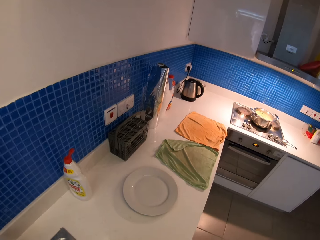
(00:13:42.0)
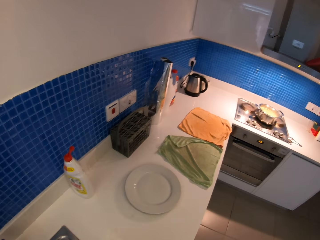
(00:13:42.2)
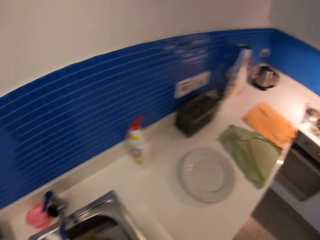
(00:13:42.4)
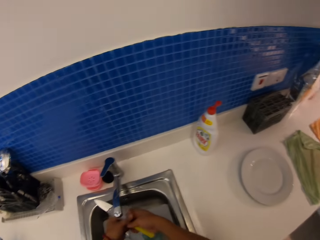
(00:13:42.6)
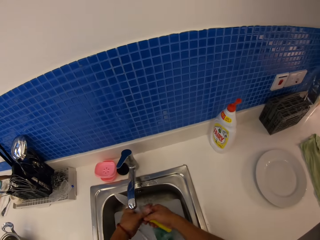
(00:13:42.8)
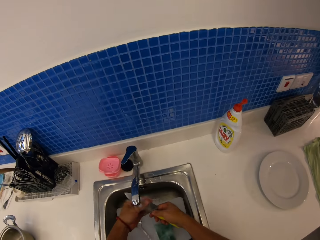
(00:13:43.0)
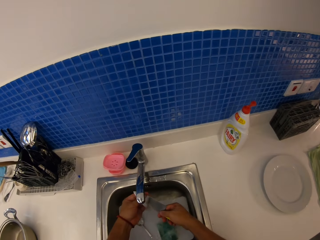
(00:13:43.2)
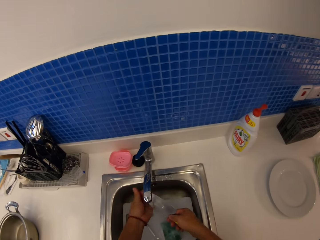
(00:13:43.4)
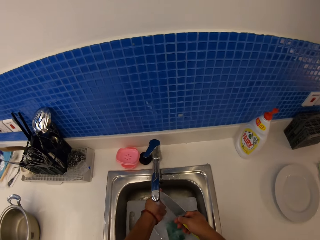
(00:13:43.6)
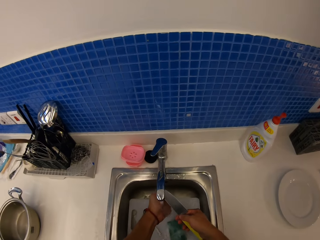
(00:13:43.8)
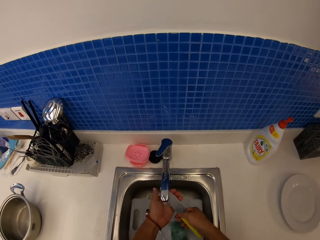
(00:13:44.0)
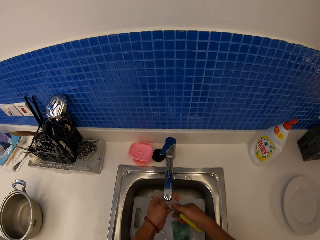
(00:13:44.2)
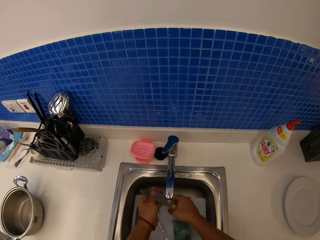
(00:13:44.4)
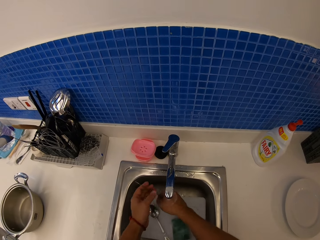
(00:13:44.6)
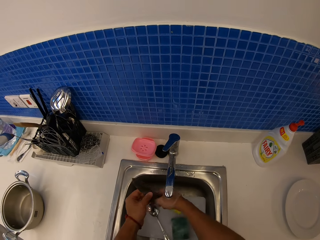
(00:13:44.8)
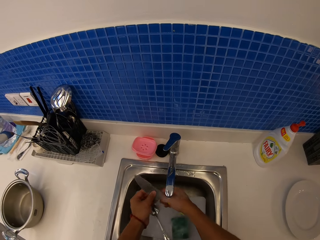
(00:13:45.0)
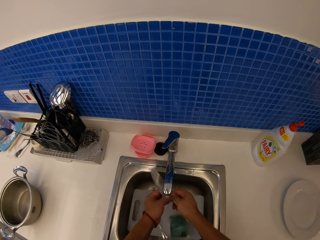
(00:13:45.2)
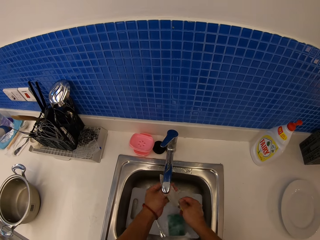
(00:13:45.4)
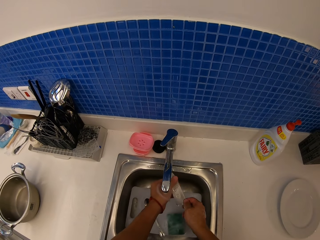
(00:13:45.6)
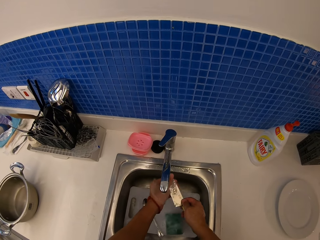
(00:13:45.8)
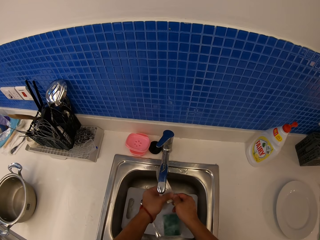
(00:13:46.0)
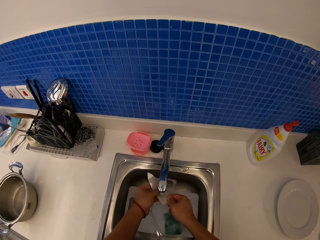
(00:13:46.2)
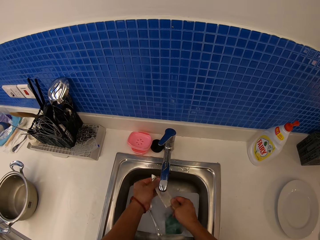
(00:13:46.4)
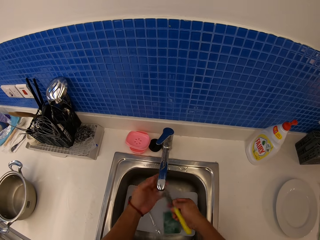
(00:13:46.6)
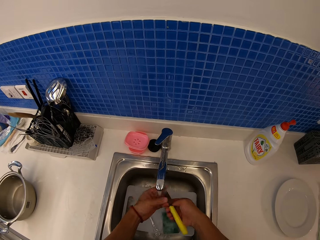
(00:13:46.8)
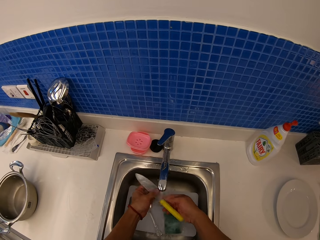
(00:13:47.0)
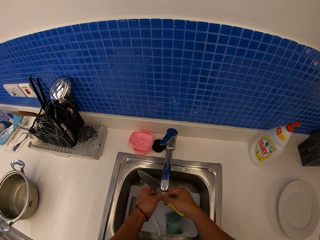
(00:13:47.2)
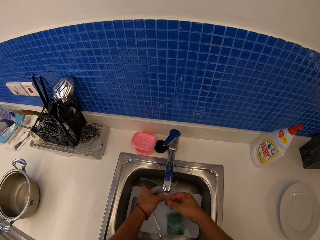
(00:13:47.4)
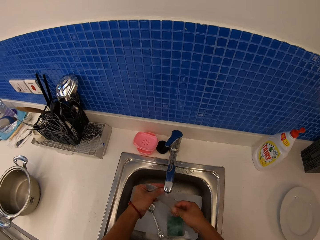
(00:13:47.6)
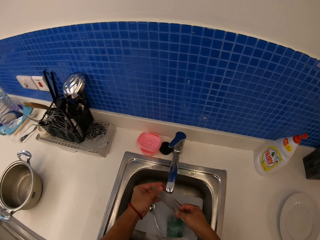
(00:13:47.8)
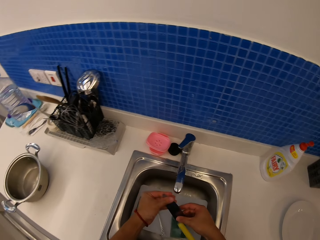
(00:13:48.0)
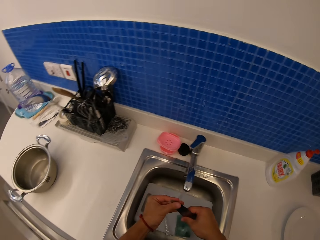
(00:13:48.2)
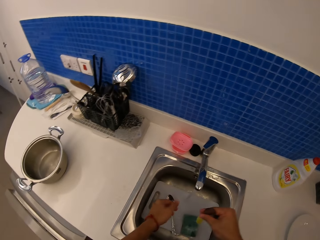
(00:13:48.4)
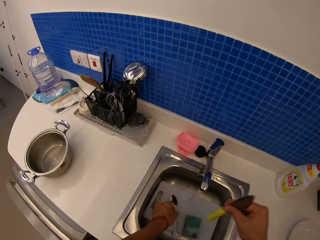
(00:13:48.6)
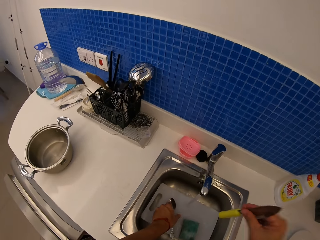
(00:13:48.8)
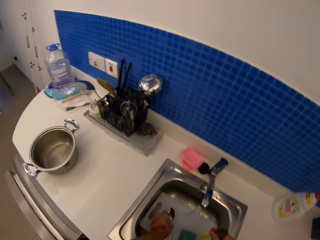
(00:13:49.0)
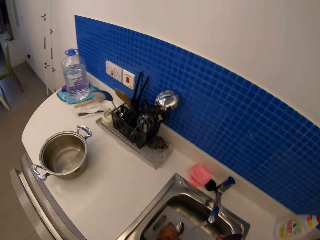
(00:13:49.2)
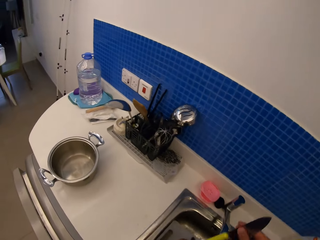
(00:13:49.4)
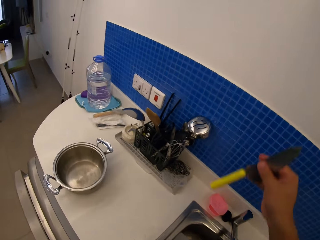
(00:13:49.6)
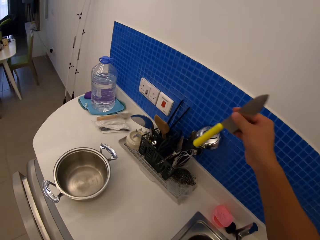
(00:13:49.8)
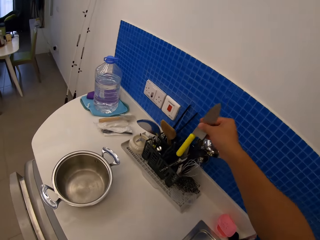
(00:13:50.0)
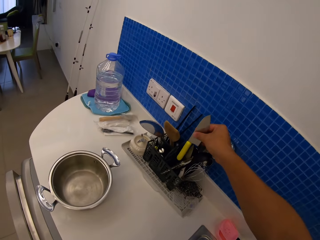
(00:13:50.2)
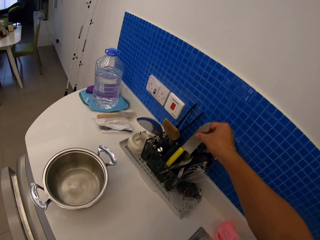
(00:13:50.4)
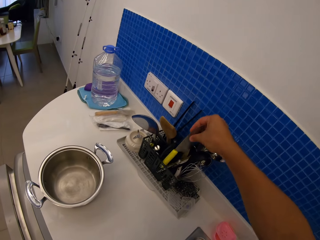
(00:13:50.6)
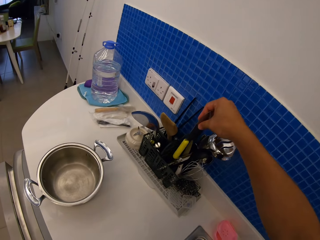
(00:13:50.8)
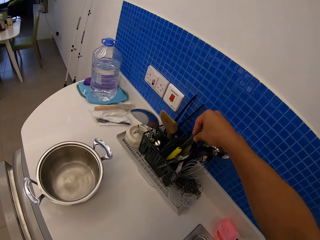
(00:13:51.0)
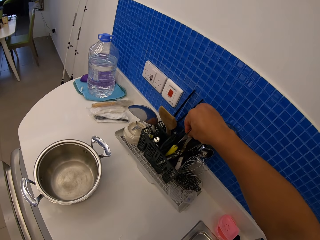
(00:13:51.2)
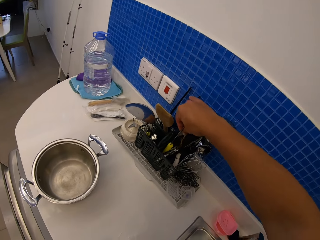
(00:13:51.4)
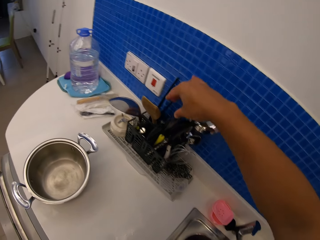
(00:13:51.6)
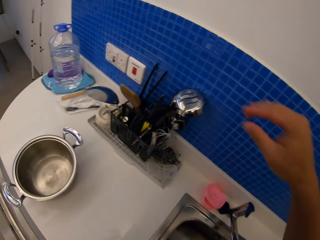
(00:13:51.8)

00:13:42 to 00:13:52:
The camera wearer puts the knife in the utensils rack.

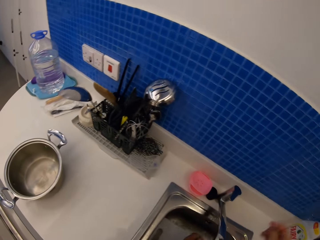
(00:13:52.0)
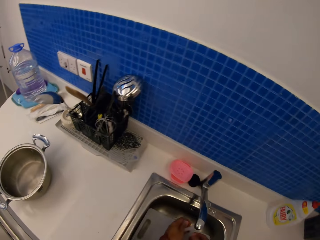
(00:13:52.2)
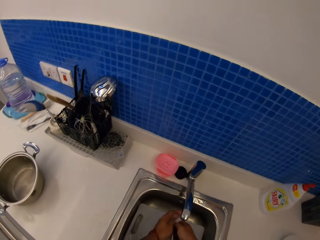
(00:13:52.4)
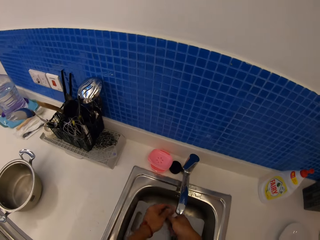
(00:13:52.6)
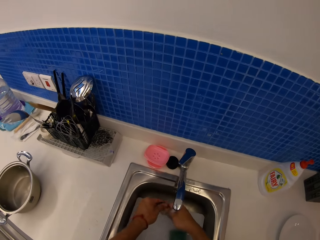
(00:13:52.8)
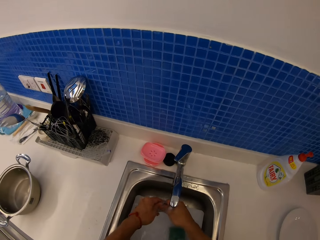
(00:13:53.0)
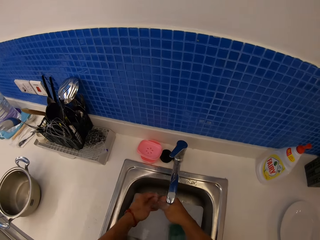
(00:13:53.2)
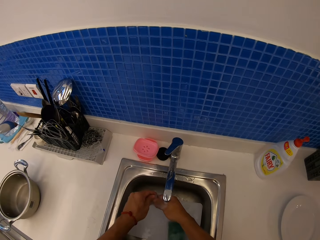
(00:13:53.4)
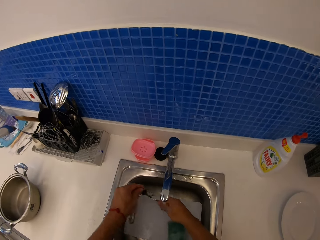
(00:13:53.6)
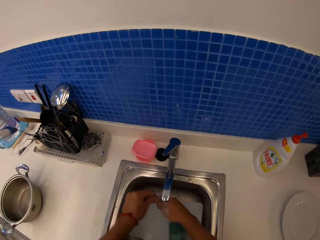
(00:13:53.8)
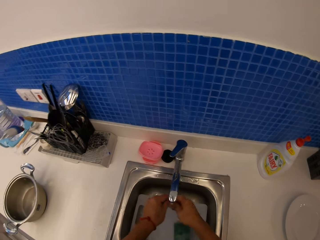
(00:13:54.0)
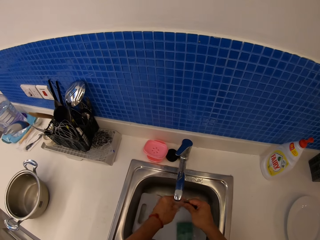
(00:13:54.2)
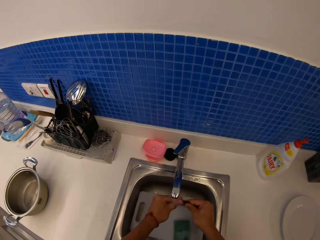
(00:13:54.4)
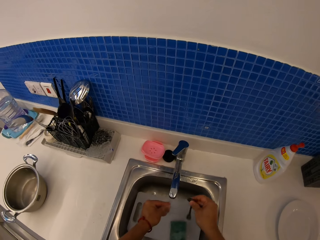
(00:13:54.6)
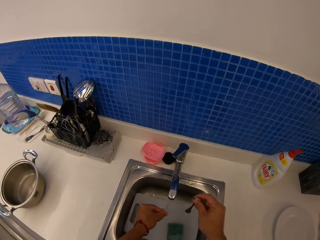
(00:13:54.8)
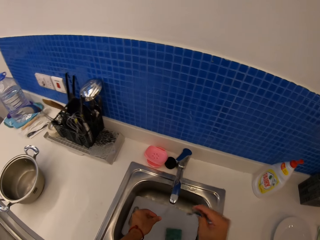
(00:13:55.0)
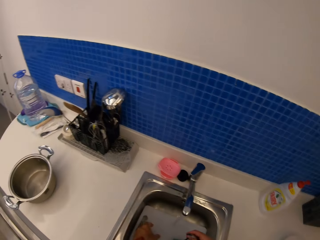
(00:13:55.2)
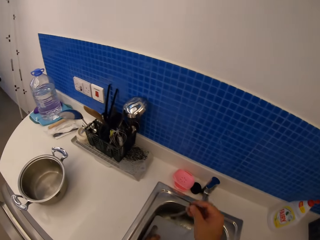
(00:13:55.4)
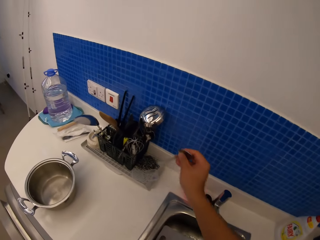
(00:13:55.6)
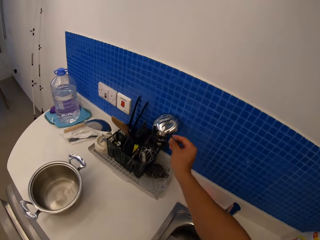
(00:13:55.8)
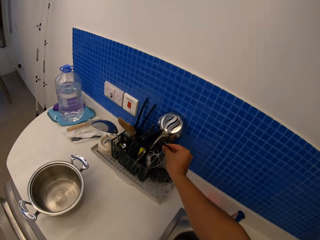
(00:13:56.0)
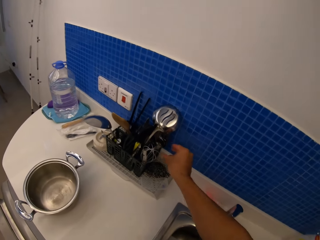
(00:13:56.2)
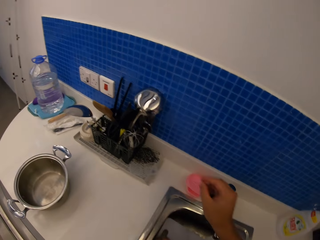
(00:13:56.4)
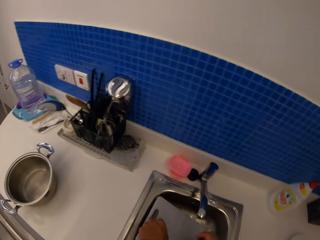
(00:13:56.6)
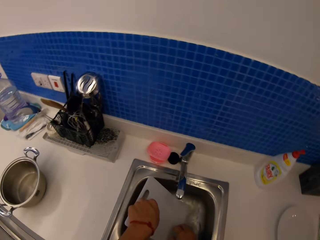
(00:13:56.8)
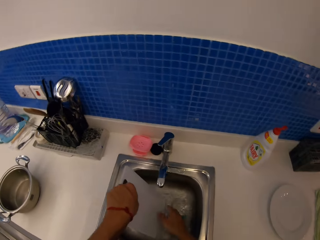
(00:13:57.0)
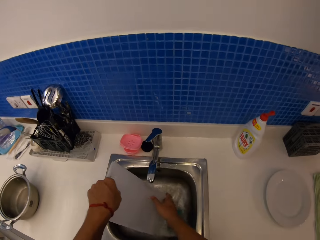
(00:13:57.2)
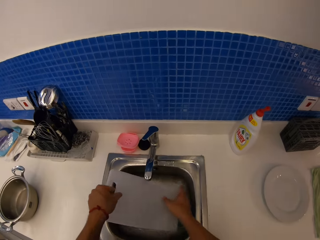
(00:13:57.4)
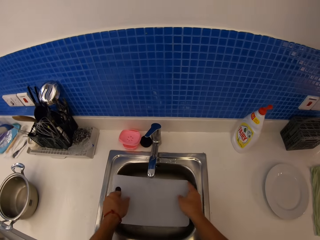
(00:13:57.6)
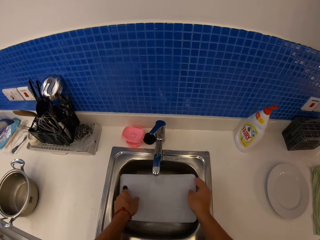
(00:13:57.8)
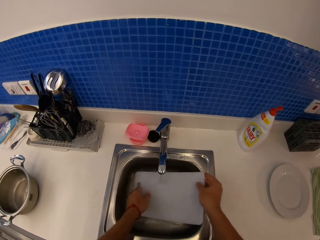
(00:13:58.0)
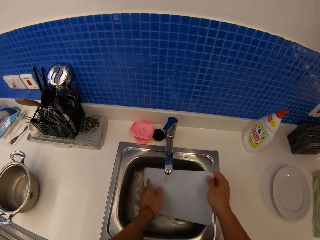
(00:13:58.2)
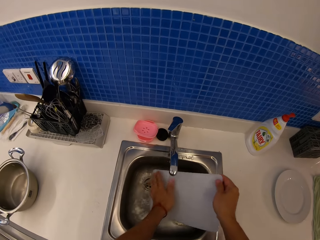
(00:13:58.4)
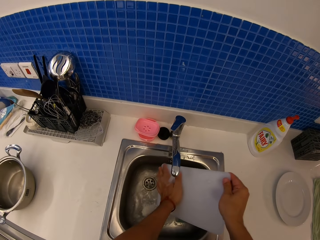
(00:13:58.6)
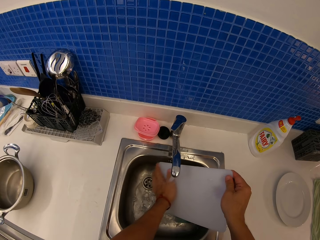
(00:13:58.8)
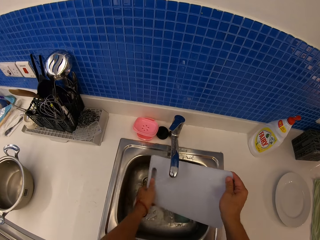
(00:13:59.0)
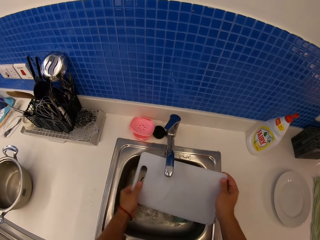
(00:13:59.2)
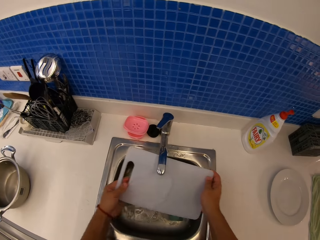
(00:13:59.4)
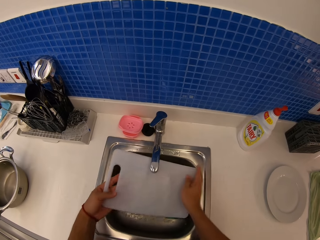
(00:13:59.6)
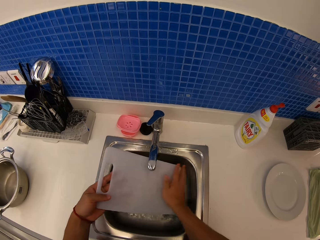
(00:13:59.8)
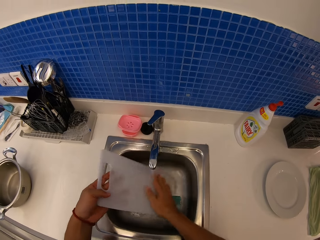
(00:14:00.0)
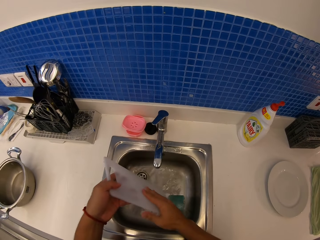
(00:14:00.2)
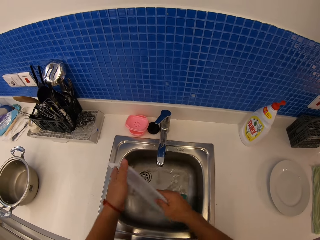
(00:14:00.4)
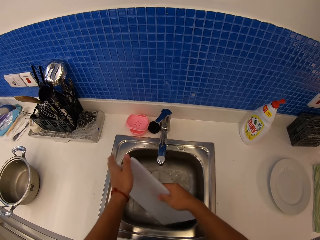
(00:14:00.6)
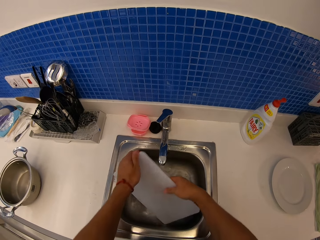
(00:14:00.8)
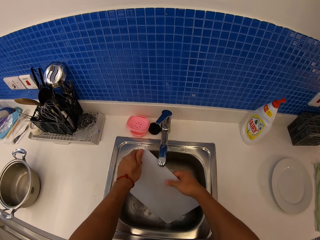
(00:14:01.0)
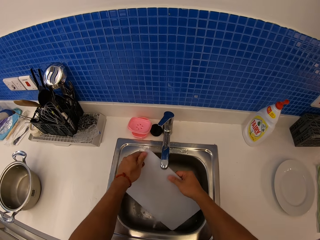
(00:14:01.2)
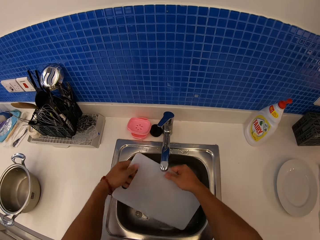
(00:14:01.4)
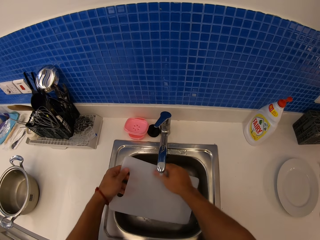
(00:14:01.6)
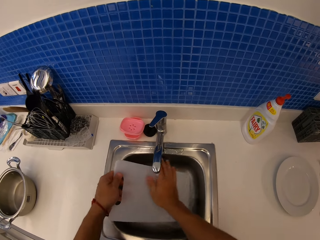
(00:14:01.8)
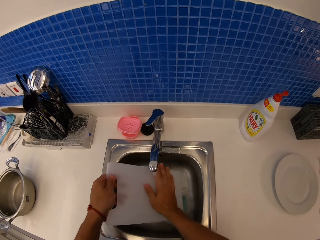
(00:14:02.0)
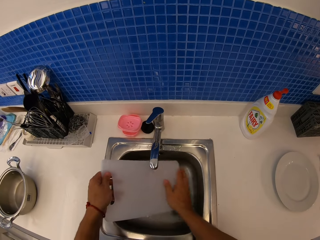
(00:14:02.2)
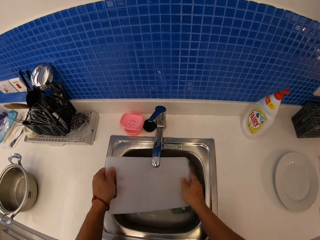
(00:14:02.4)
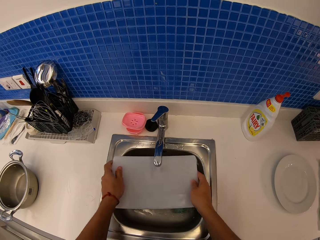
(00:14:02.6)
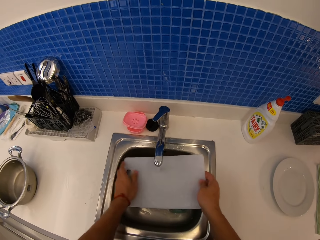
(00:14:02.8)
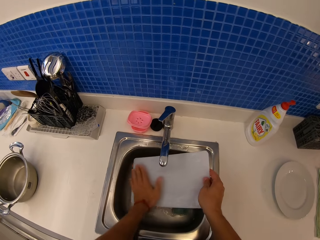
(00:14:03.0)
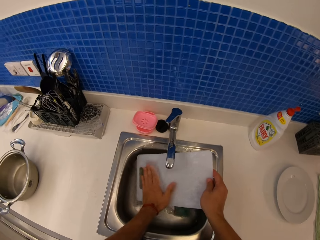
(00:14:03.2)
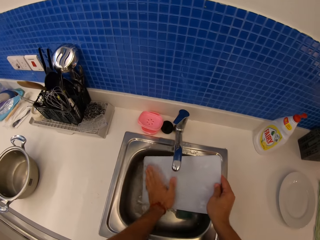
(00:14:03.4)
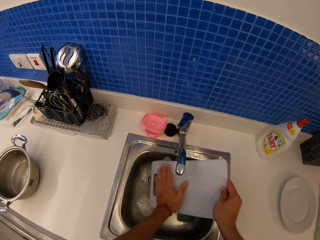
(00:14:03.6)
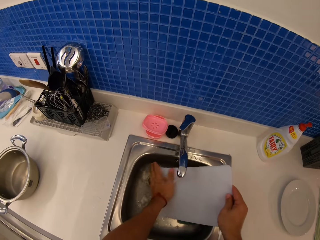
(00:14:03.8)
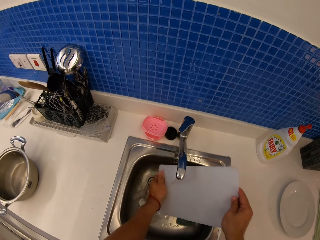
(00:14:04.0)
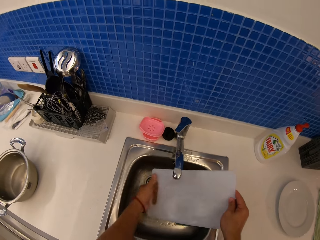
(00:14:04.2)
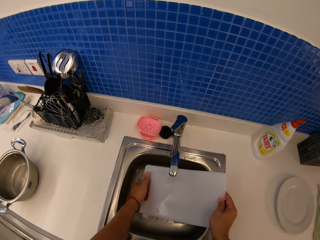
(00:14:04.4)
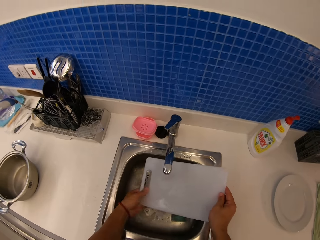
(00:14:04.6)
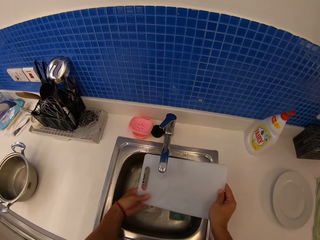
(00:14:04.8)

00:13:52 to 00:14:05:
The camera wearer rinses the spoon in the sink. They put the spoon in the utensils rack. They rinse the chopping board in the sink.
